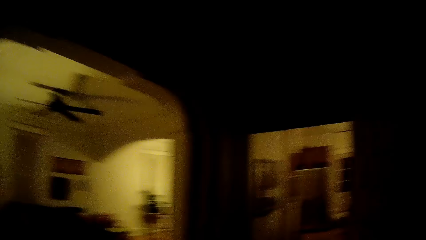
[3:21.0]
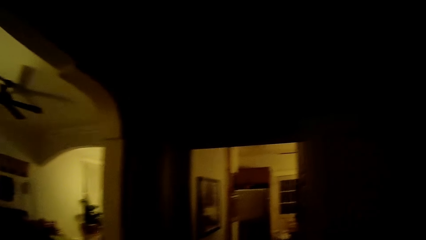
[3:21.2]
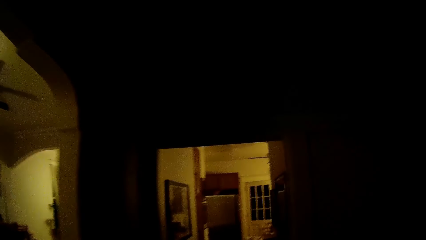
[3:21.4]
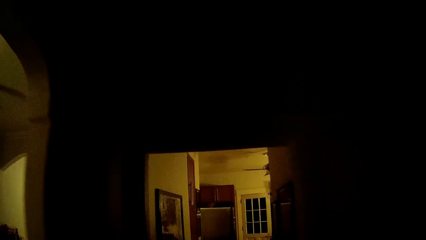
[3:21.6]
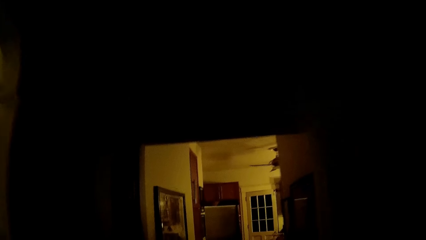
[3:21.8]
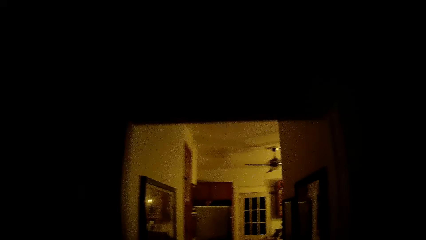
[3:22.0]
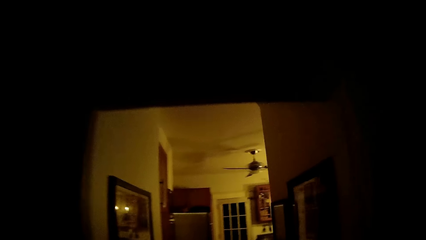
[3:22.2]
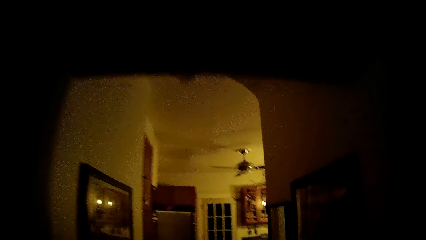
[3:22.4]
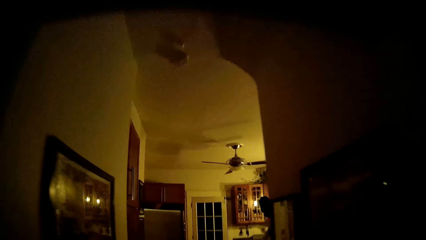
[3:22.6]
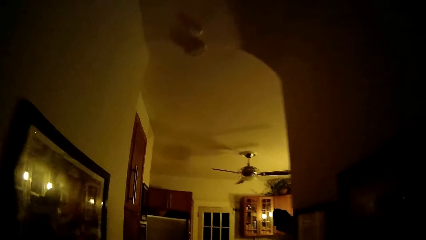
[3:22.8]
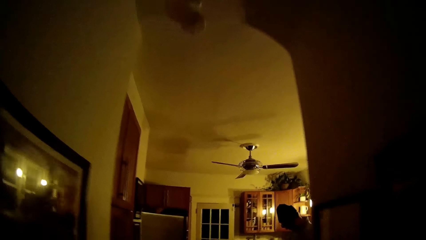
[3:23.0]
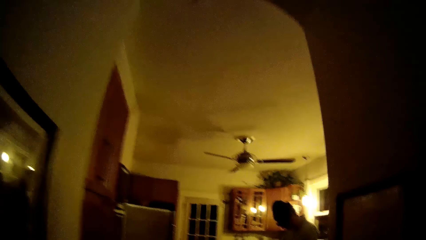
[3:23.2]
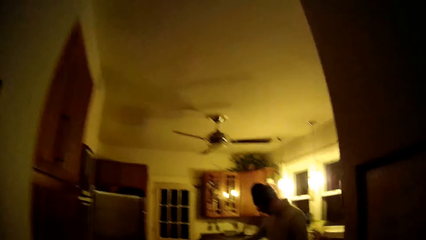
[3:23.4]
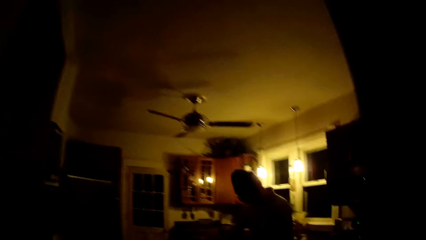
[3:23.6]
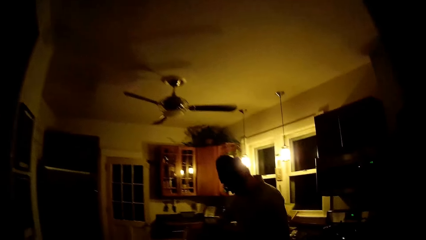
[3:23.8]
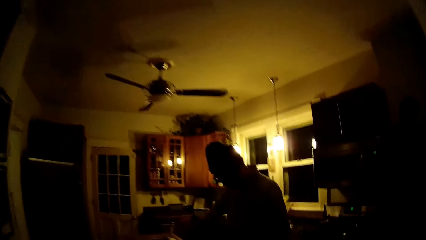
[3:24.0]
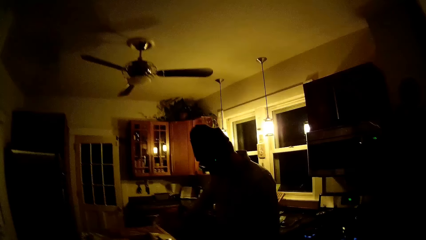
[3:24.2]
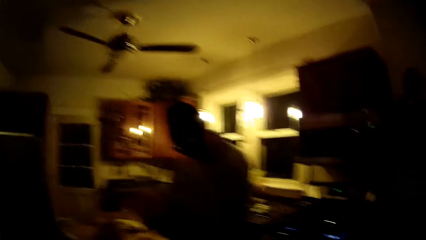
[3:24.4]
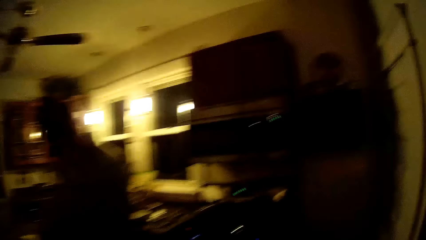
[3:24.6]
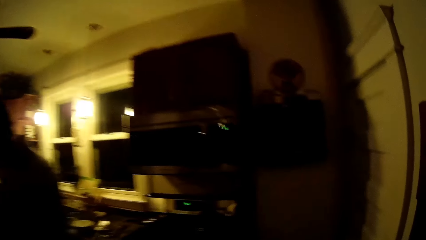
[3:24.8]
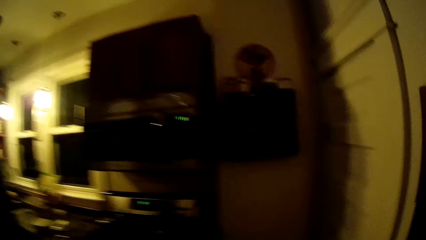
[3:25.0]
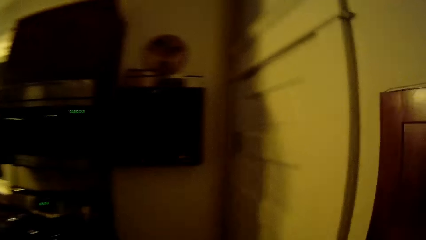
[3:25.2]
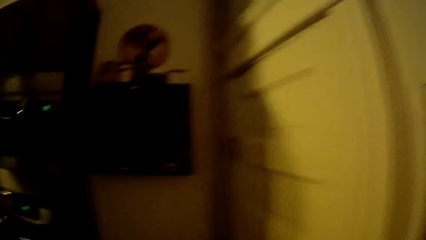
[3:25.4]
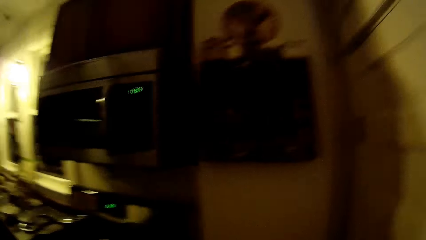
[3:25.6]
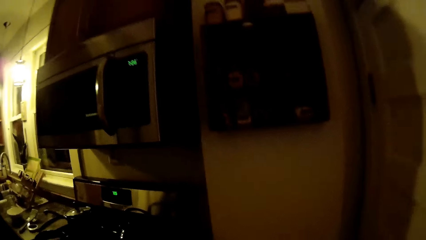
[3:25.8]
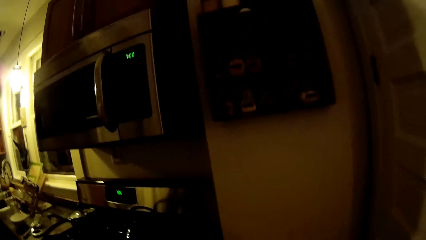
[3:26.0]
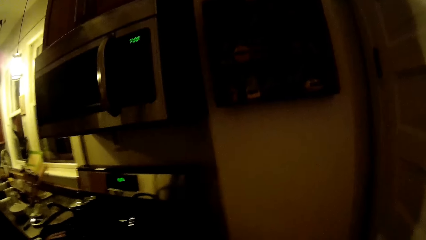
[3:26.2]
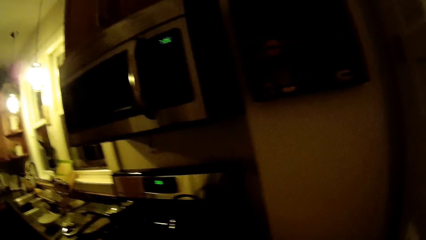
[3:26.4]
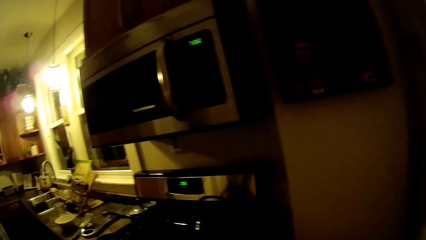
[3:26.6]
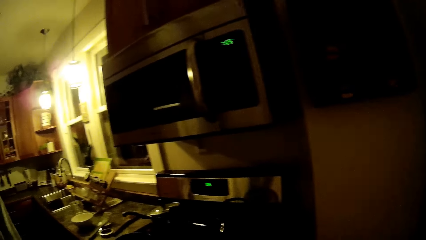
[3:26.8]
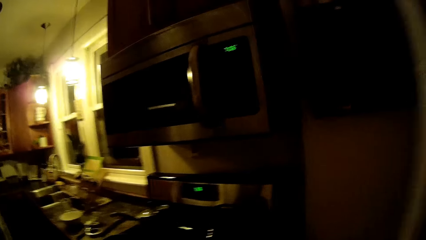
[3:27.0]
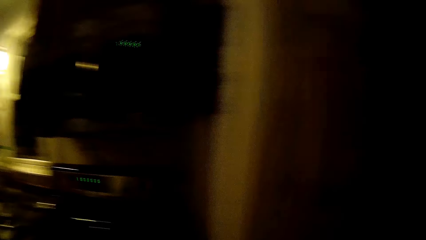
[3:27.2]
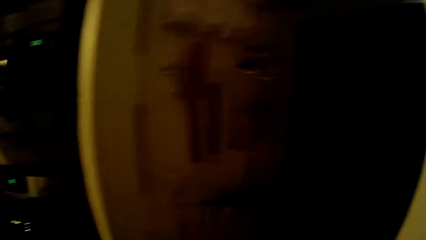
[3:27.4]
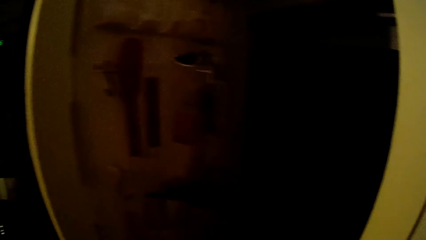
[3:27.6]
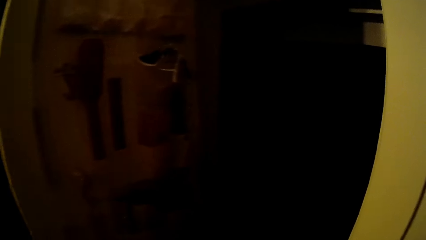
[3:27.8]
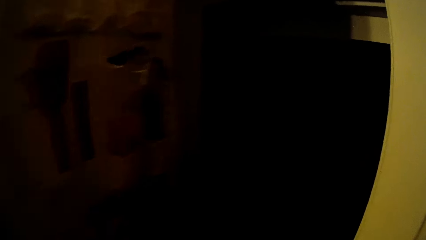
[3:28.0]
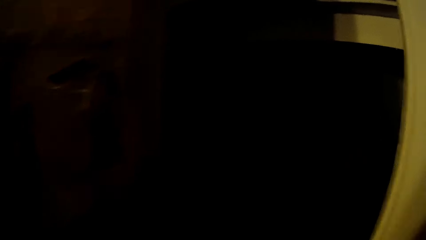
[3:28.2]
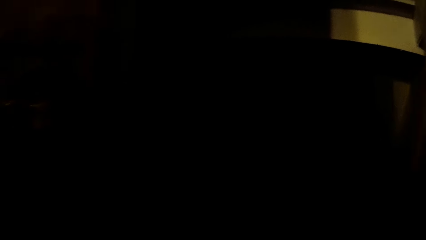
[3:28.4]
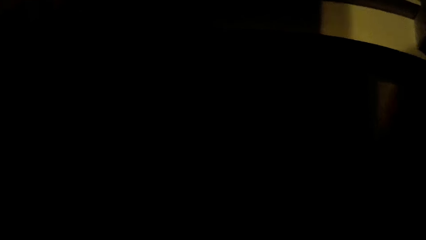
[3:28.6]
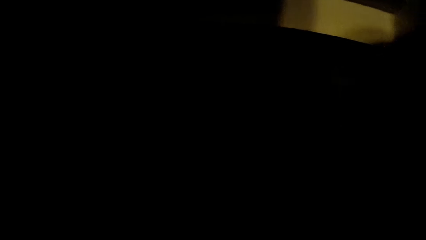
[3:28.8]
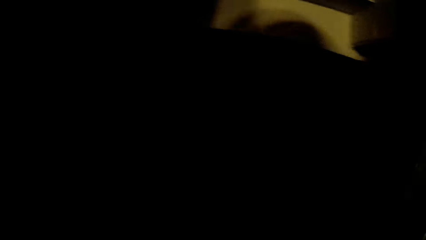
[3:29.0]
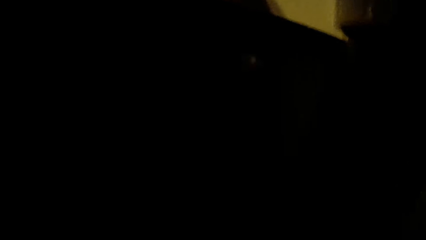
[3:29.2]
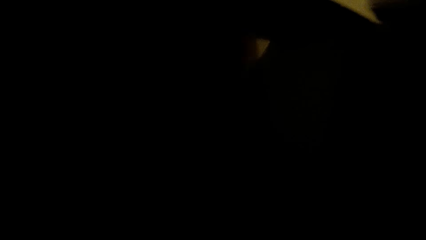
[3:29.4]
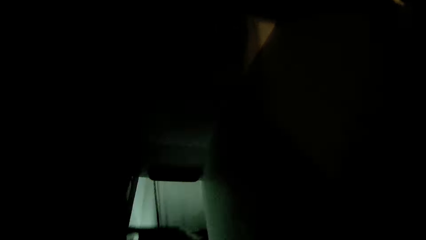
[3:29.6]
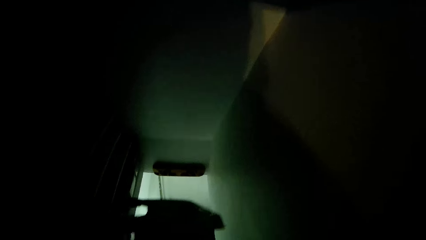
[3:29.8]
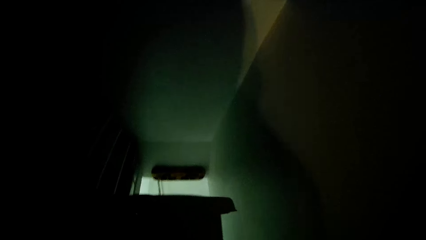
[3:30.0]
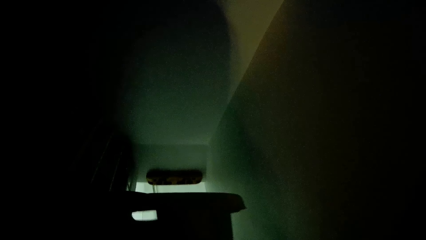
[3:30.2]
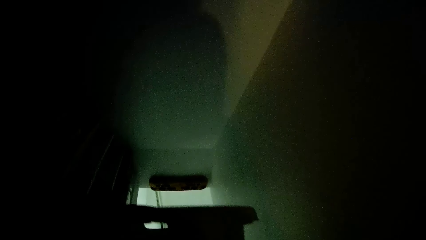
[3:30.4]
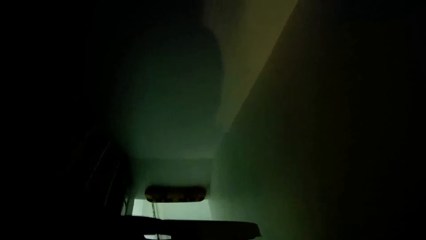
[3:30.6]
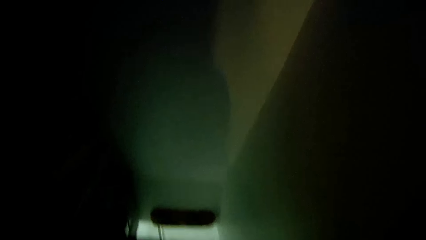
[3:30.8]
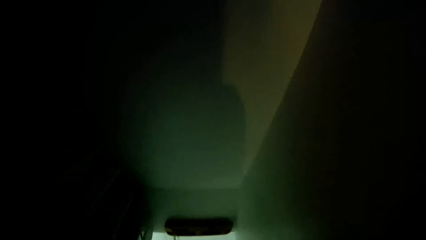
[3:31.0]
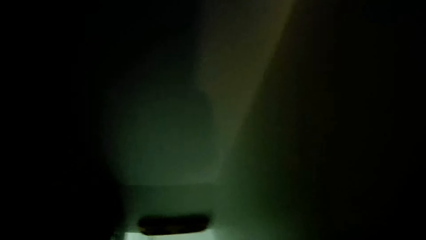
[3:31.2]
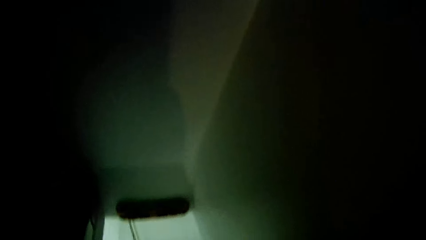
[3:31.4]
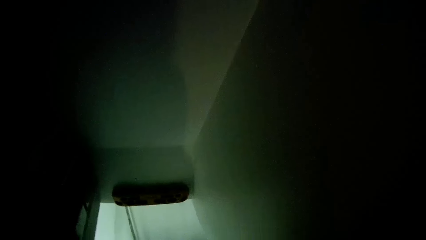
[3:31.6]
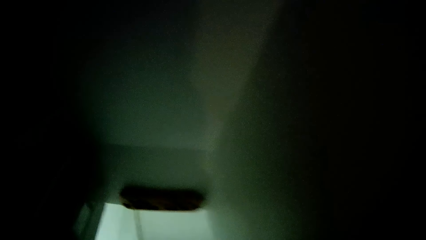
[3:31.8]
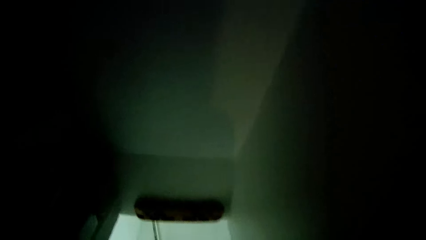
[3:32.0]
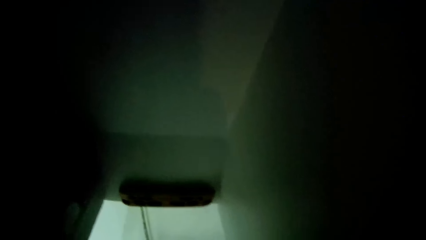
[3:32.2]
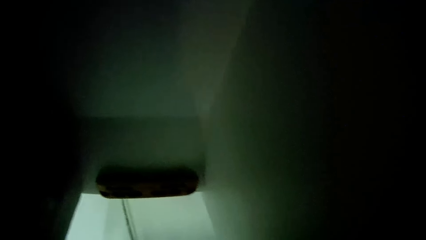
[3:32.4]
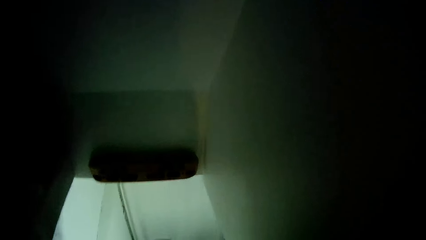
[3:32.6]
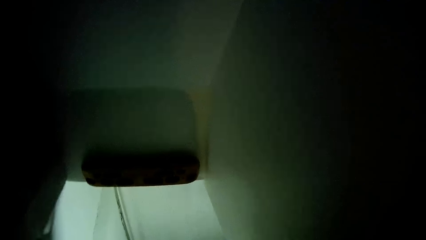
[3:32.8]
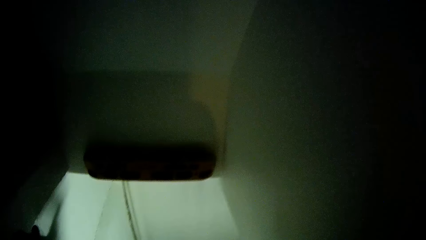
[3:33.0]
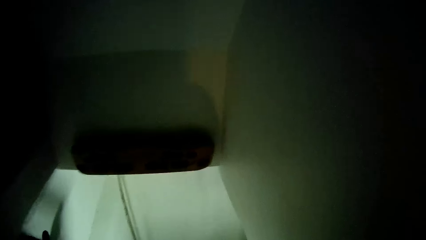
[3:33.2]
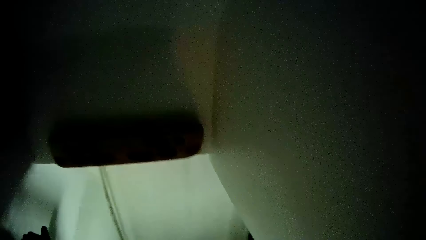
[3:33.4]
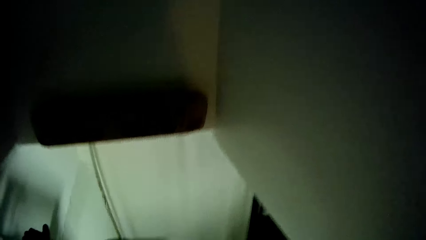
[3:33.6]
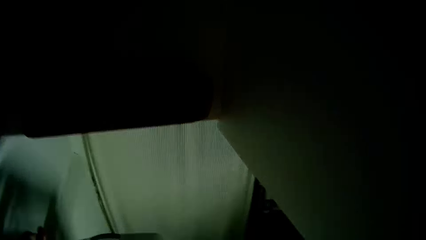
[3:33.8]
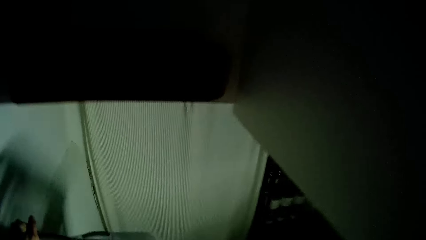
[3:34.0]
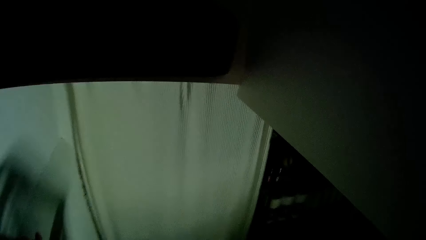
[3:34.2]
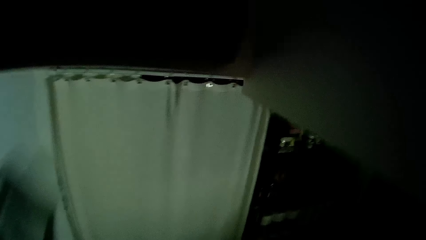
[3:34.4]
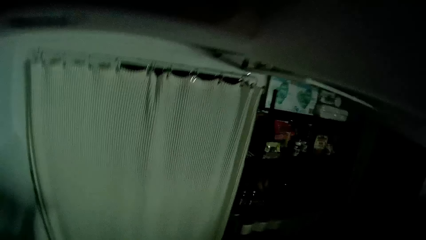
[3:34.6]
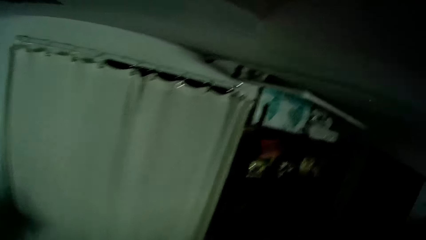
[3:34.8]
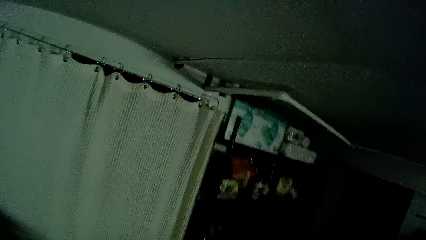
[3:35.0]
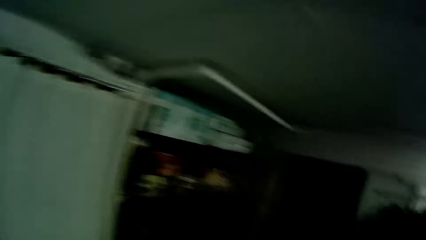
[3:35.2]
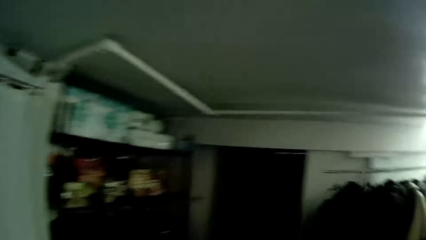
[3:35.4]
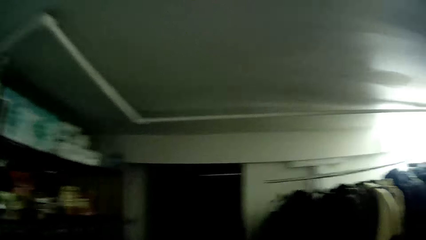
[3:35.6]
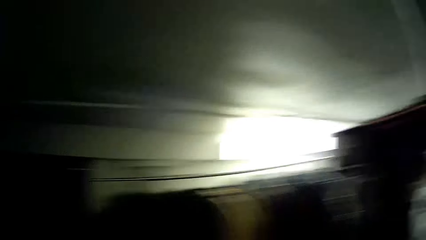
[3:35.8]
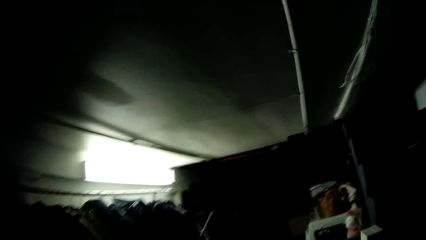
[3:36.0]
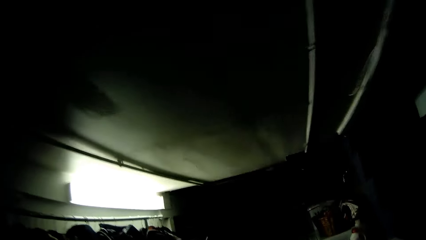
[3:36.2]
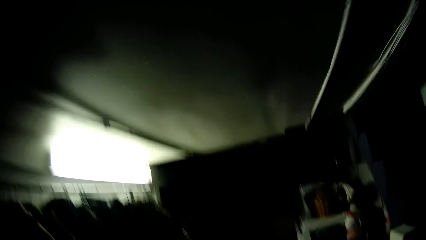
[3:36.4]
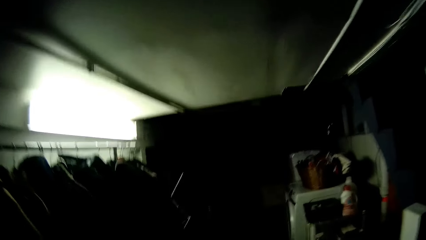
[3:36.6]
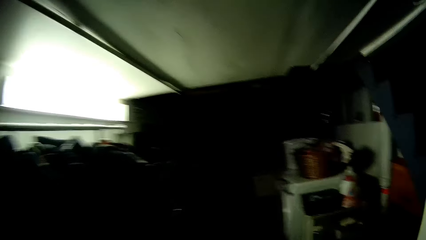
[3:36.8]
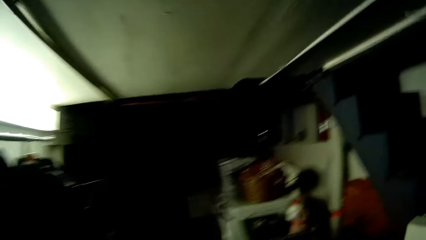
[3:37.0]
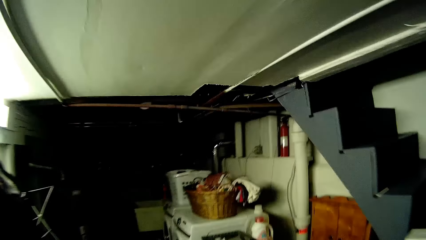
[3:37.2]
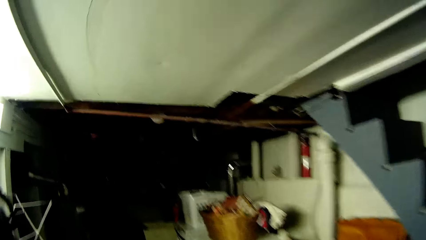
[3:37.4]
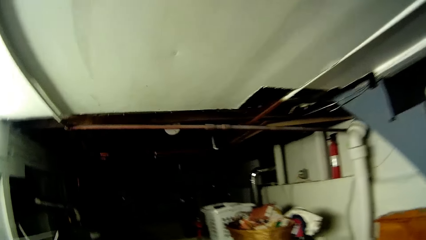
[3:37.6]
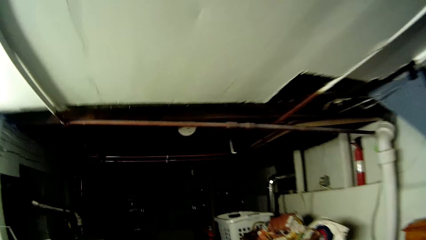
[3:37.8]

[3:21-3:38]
The camera wearer walks into a kitchen. She opens a door with her right hand. She holds a basket in both hands. She walks into a laundry room.
